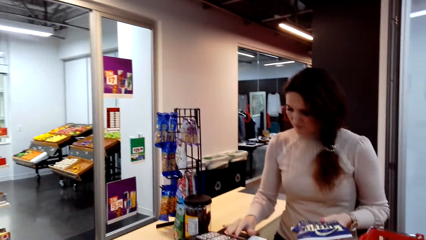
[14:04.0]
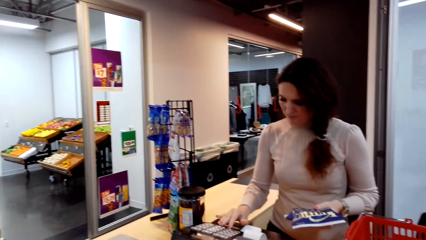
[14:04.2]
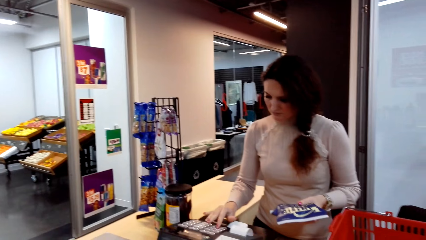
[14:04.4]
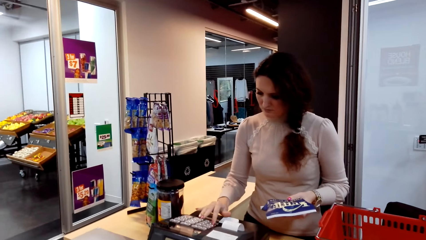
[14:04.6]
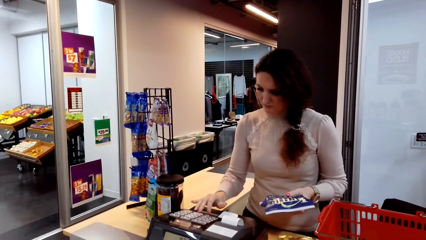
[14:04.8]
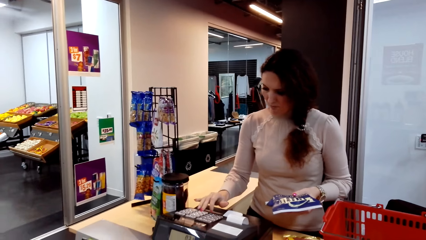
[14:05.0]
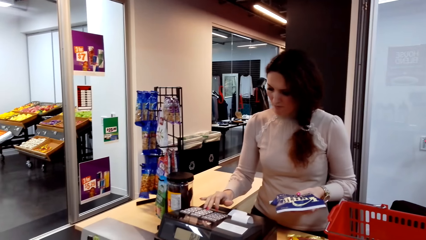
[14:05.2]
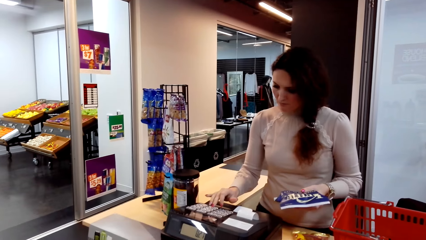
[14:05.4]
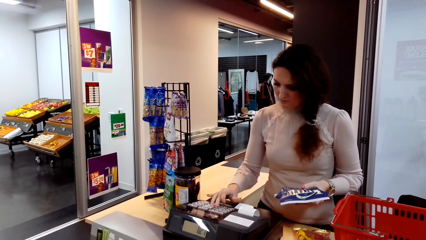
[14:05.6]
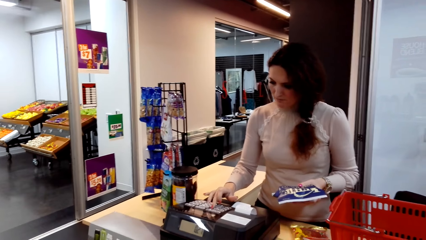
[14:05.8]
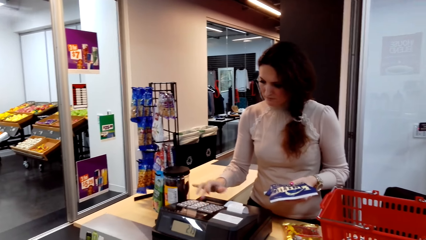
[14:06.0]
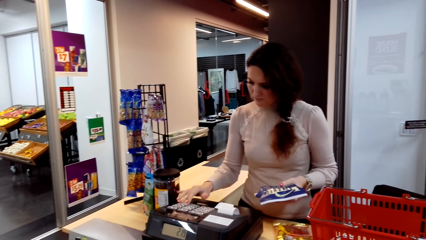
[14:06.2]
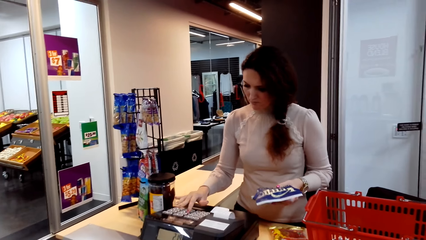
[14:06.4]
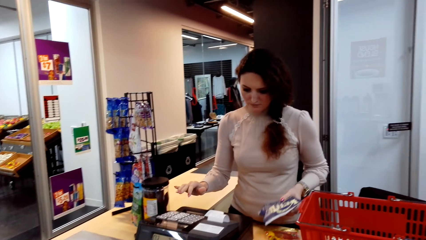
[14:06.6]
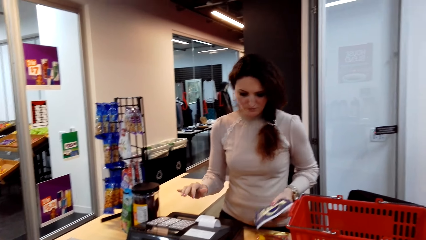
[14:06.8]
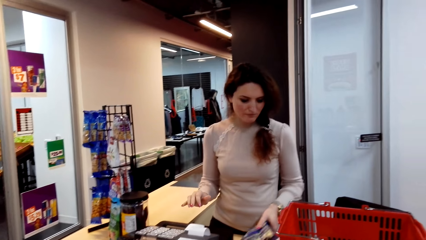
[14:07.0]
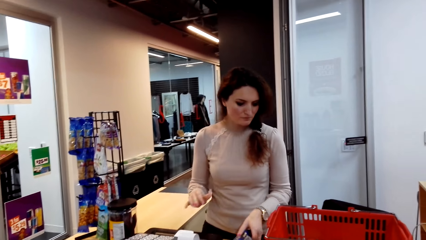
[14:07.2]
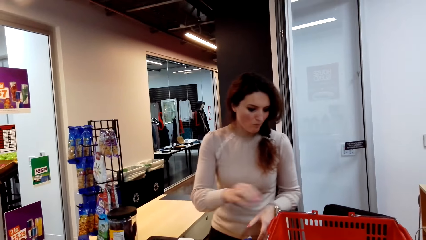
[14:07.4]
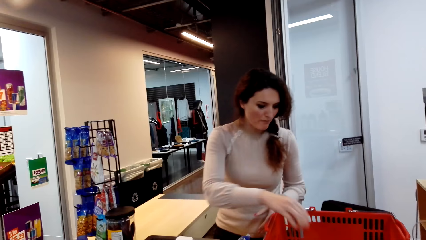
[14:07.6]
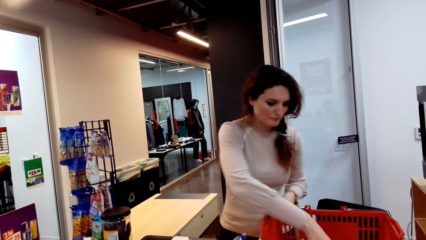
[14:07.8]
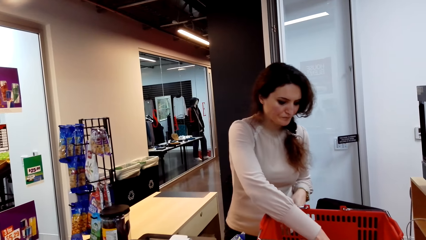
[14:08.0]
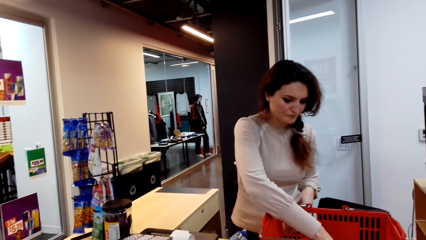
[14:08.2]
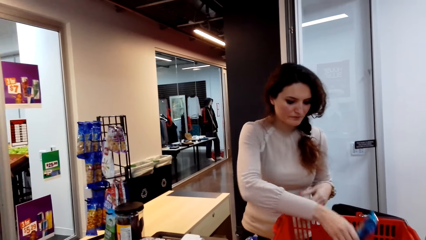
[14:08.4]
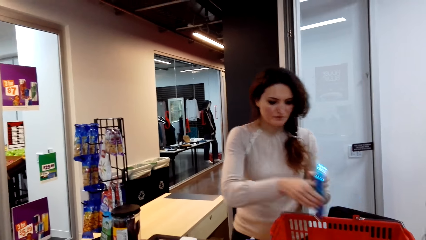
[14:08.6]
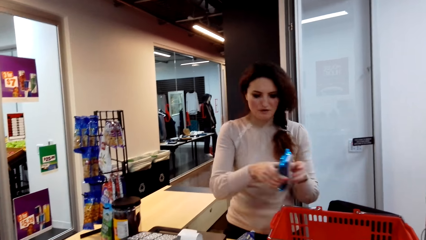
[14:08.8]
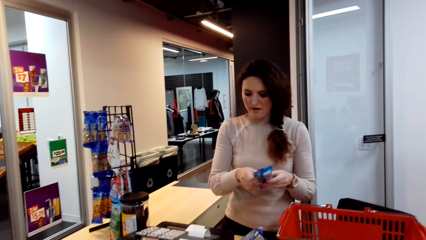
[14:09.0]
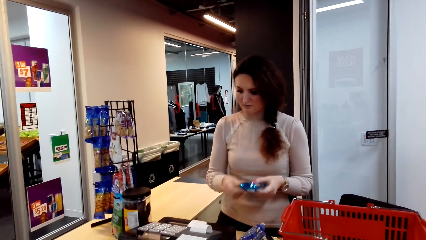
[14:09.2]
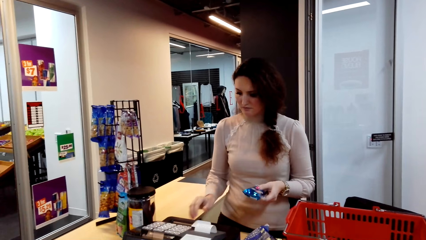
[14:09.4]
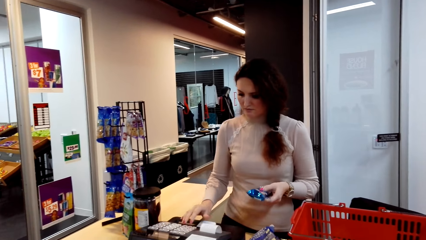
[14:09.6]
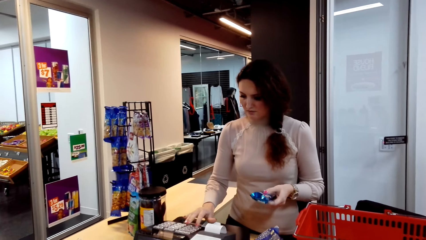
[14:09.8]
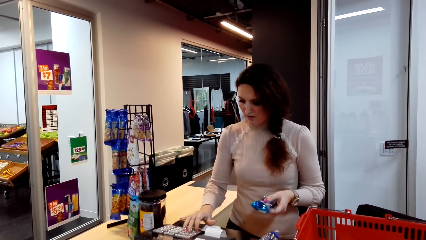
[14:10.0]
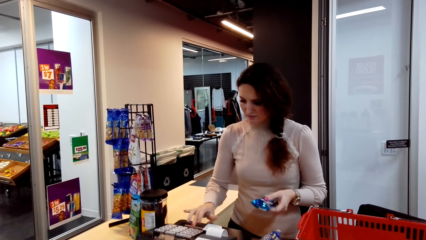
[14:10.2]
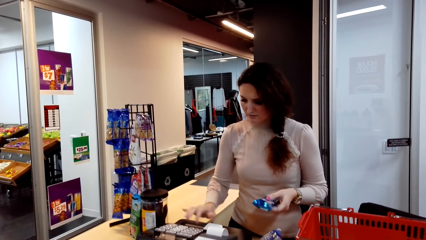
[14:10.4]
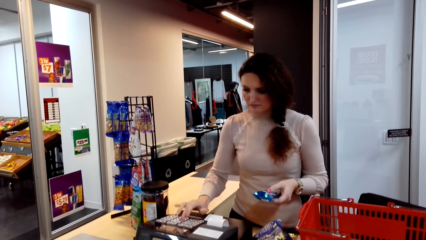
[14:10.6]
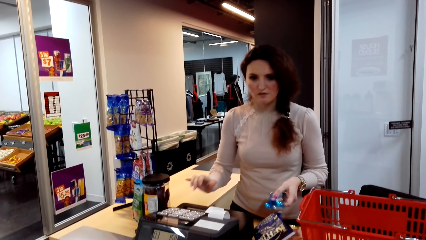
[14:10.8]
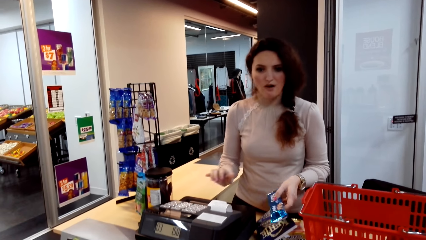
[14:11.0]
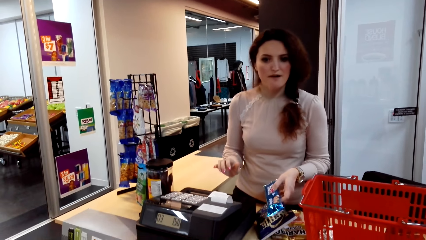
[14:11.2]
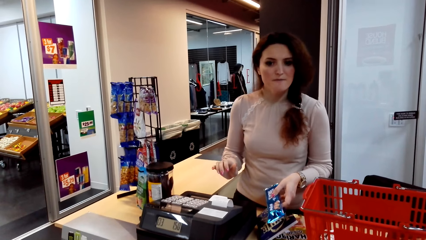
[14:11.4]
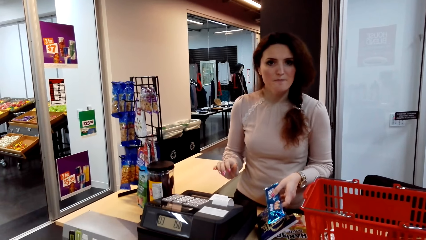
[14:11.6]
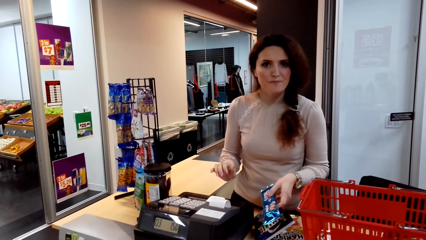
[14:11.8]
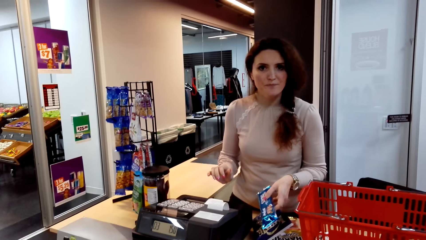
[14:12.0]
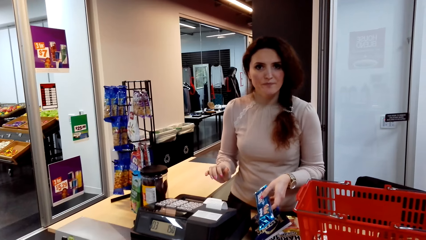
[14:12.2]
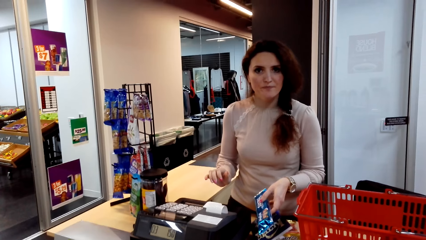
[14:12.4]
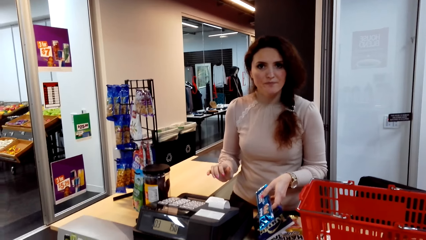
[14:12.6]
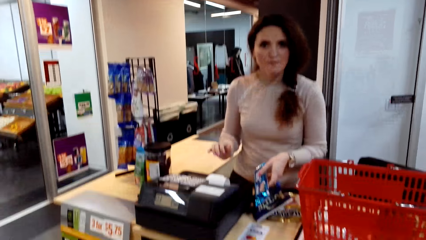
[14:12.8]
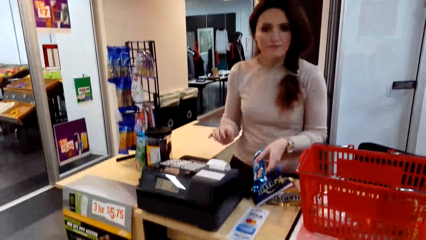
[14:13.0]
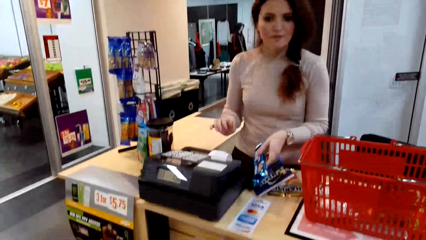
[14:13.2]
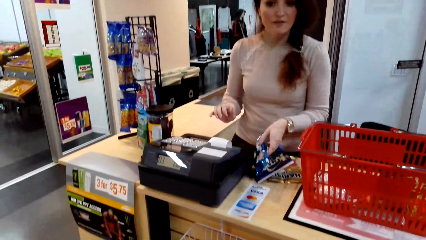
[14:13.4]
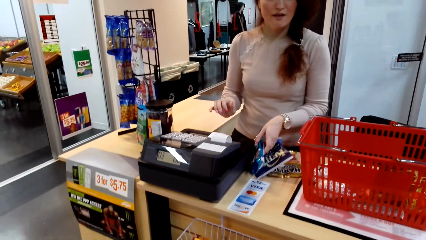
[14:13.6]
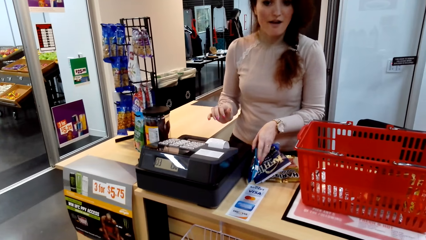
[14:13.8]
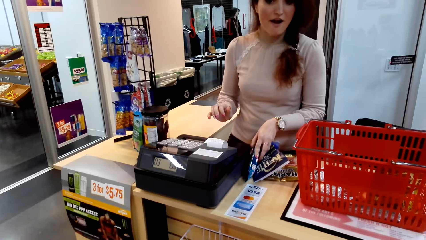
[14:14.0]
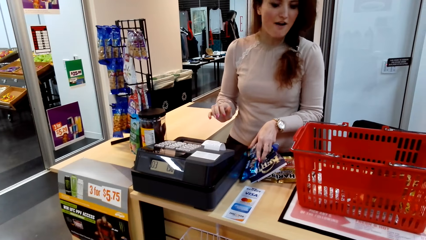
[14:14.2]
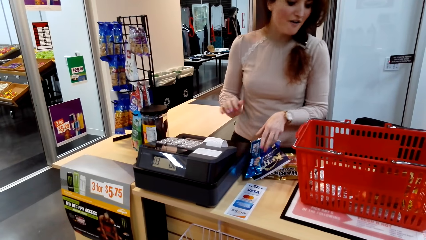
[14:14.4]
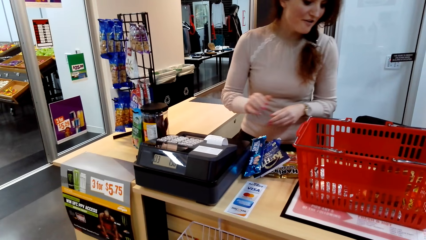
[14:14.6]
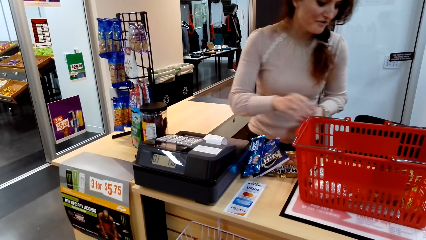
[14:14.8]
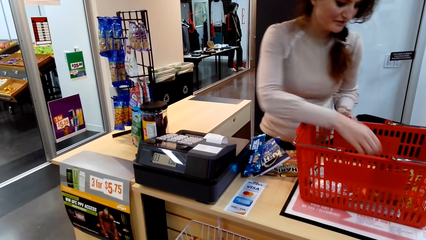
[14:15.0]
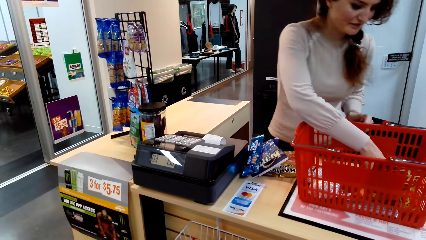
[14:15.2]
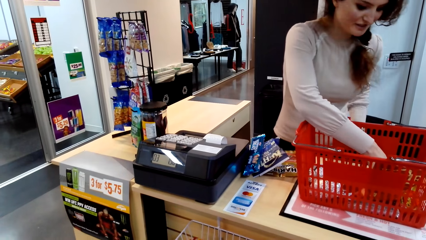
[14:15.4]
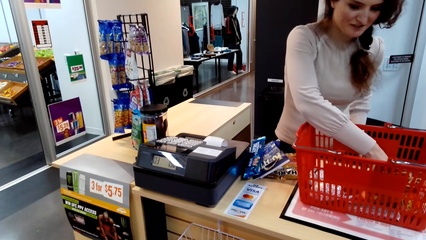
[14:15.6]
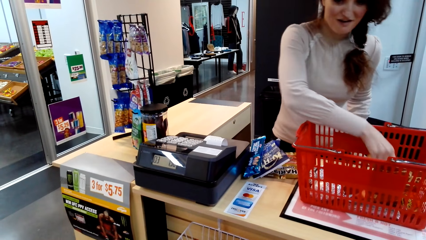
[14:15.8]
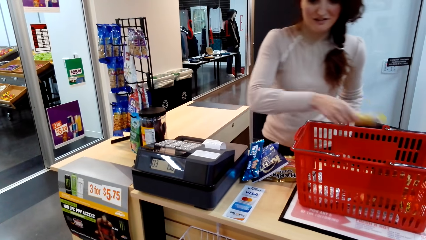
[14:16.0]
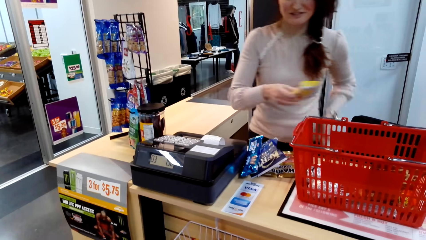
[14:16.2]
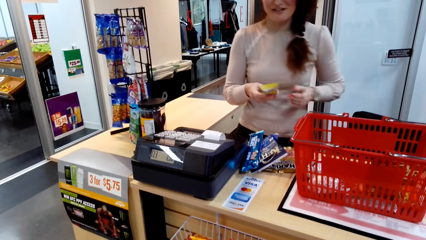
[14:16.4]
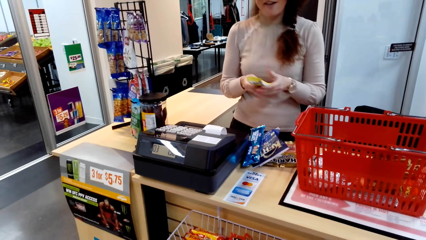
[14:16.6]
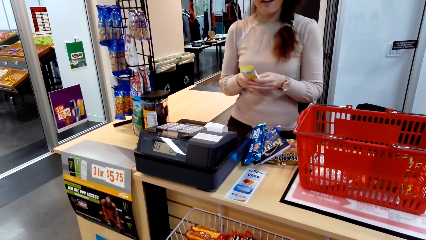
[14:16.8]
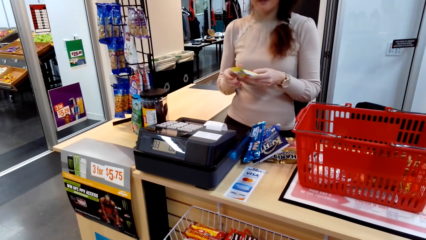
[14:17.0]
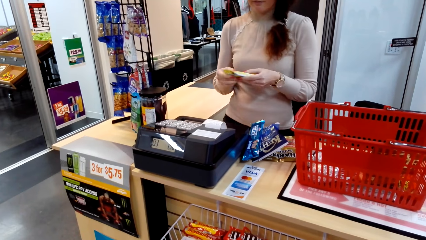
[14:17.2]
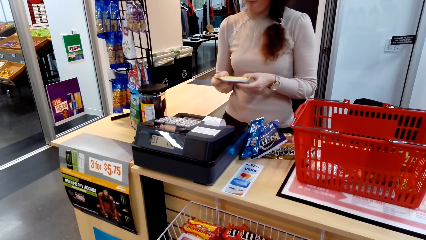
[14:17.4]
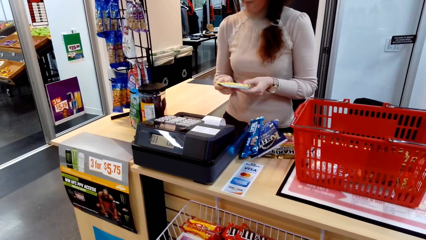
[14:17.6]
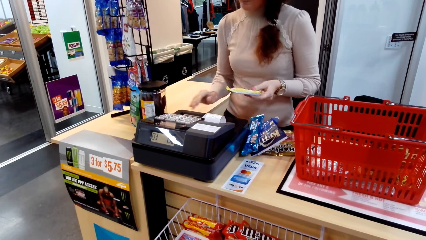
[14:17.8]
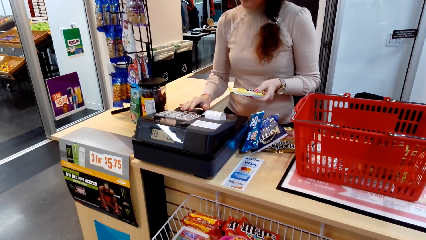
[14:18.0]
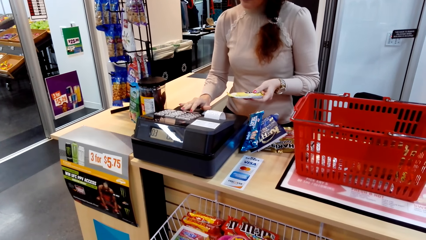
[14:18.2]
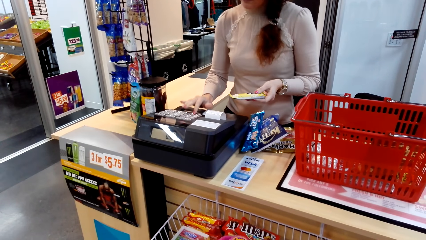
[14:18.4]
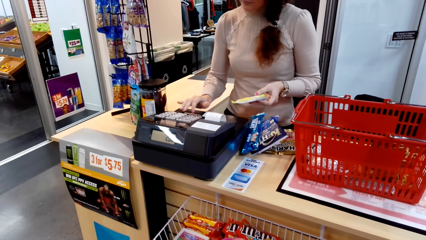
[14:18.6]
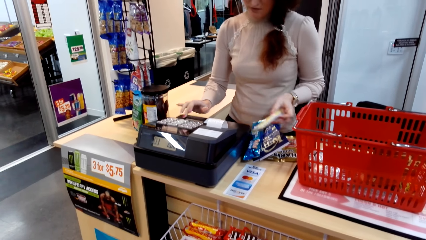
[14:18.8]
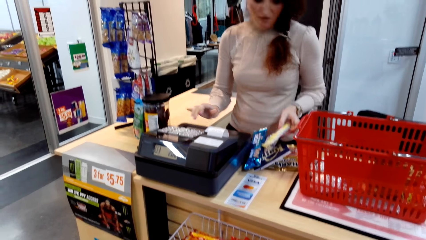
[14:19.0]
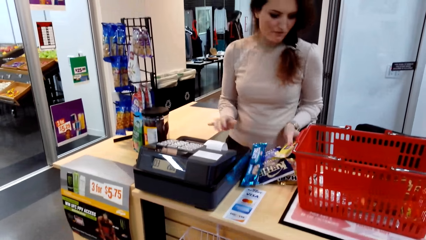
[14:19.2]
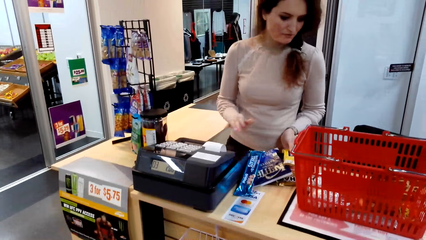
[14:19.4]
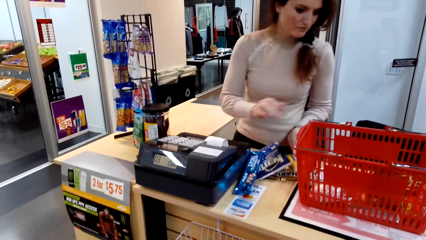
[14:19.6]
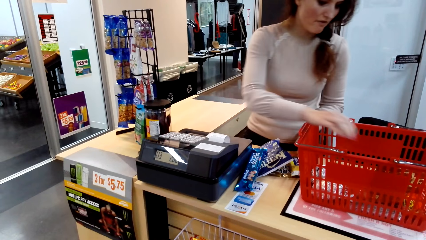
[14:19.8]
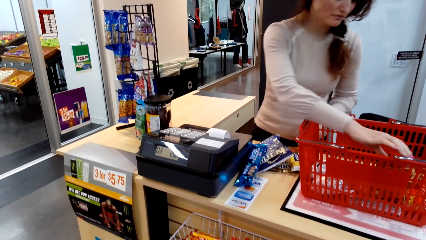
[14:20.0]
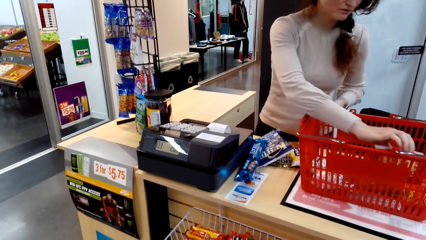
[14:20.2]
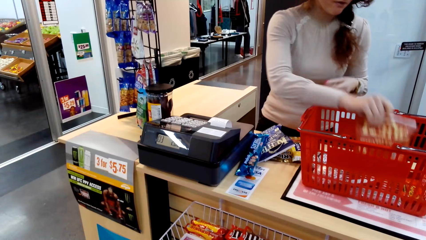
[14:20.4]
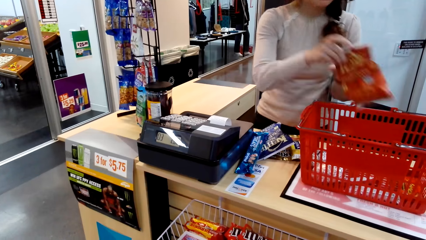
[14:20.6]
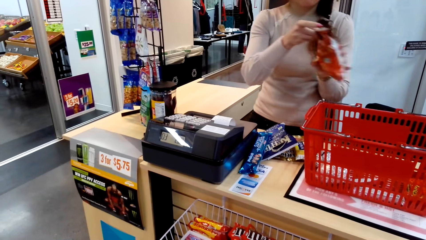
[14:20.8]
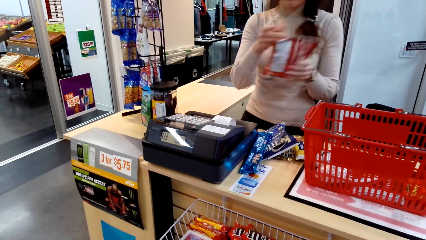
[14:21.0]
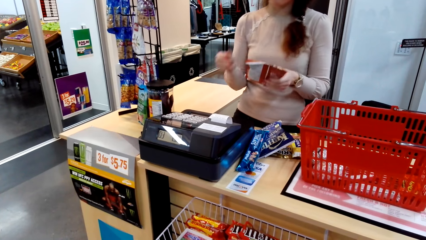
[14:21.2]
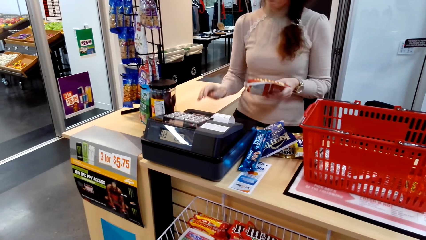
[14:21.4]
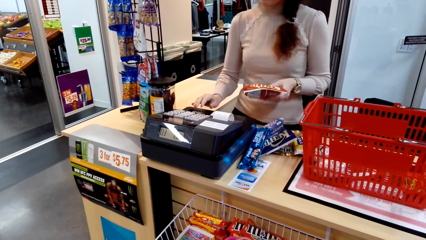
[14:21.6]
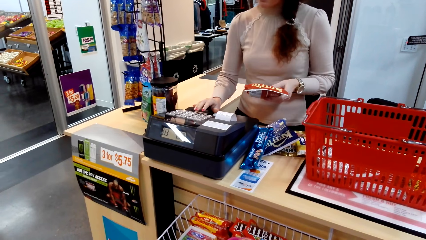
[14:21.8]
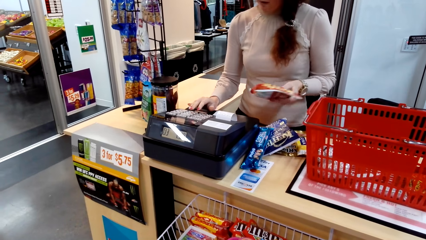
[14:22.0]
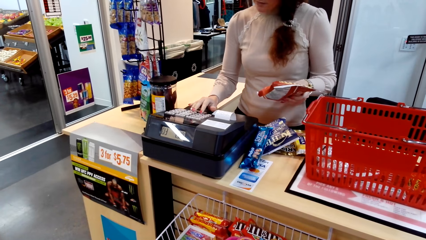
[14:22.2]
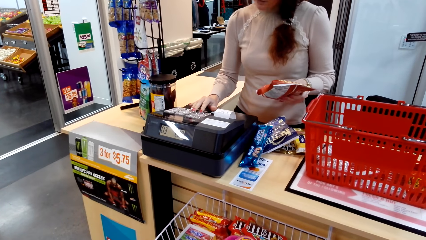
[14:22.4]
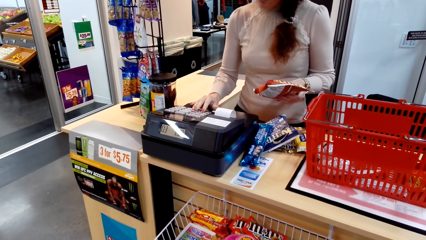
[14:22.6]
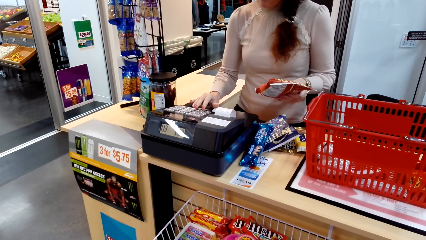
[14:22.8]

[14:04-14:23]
The camera wearer looks around. The cashier bills the packet of snacks. The cashier takes prices of the stuff the camera wearer gave her. The cashier puts the packet of snacks on the counter, picks a packet of biscuits, passes the packet of snacks to the left hand, bills the packet of biscuits, talks and puts the packet of biscuits on the counter. The cashier picks another packet of snacks, passes the packet of snacks to the left hand, bills the packet of snacks, puts the packet of snacks on the counter, picks another packet of snacks and passes the packet of snacks to the left hand.
